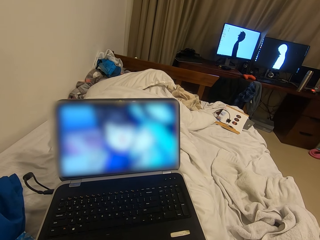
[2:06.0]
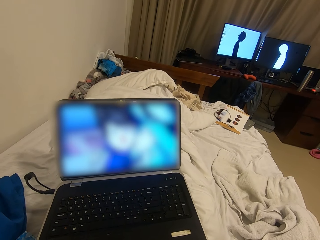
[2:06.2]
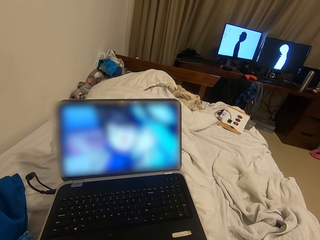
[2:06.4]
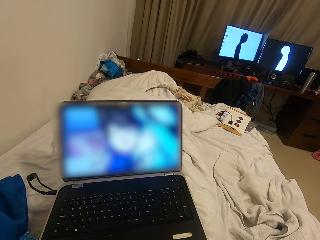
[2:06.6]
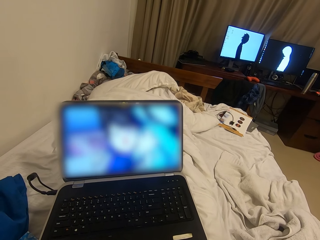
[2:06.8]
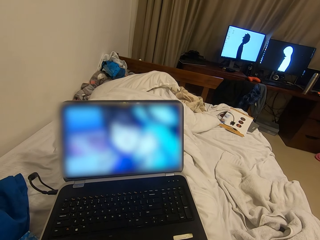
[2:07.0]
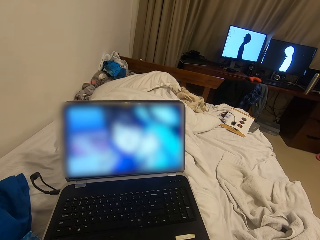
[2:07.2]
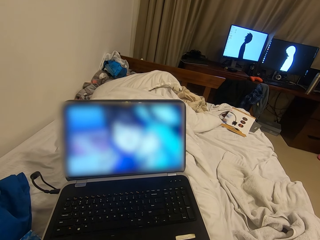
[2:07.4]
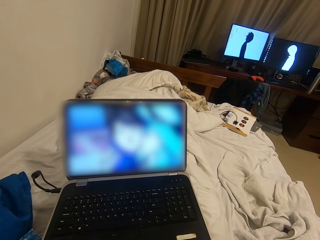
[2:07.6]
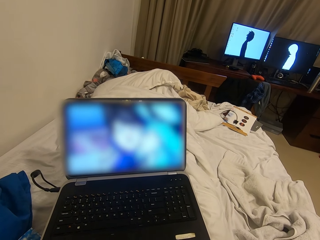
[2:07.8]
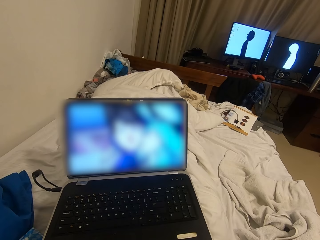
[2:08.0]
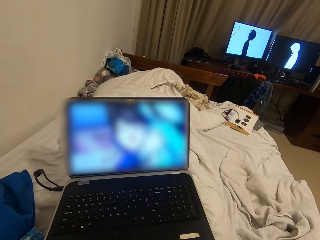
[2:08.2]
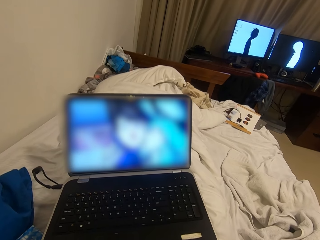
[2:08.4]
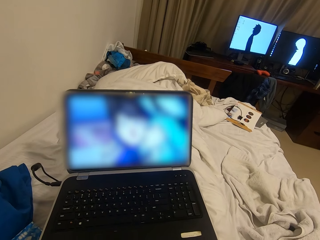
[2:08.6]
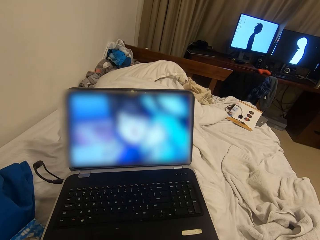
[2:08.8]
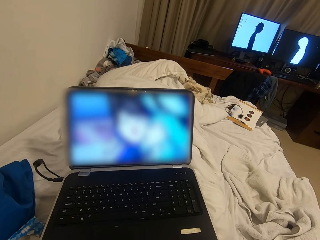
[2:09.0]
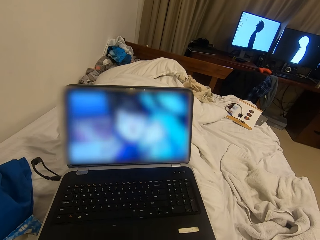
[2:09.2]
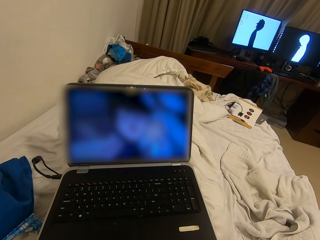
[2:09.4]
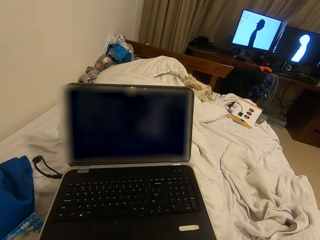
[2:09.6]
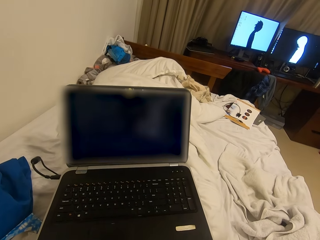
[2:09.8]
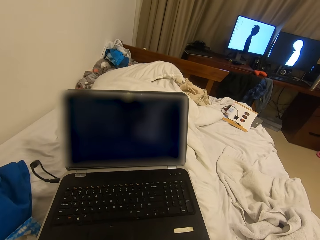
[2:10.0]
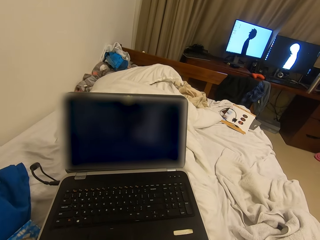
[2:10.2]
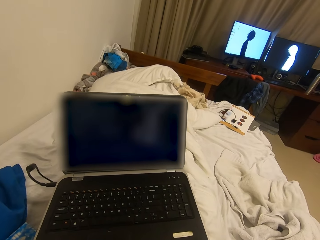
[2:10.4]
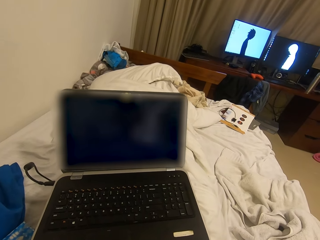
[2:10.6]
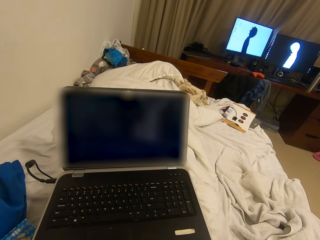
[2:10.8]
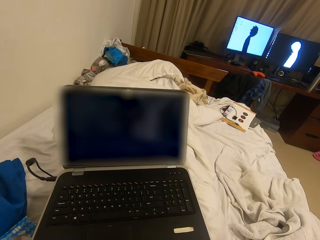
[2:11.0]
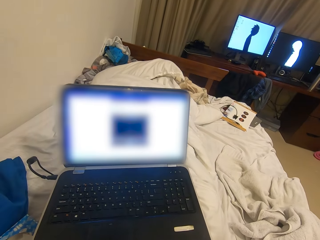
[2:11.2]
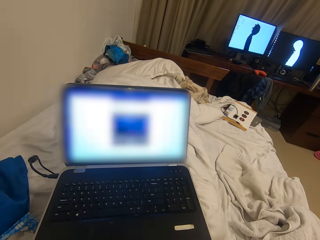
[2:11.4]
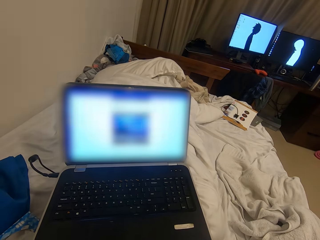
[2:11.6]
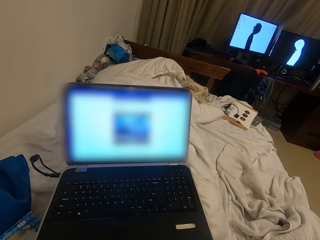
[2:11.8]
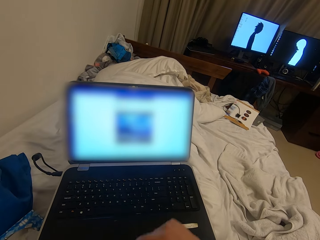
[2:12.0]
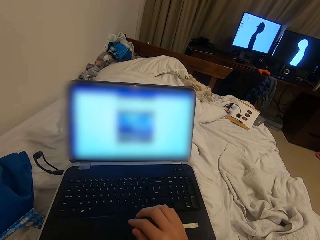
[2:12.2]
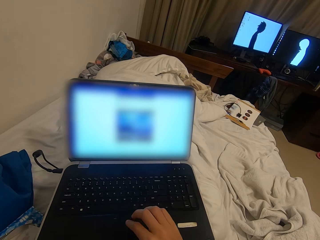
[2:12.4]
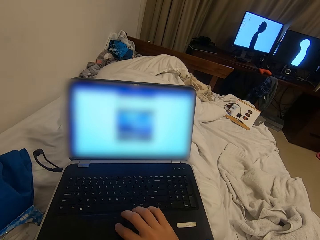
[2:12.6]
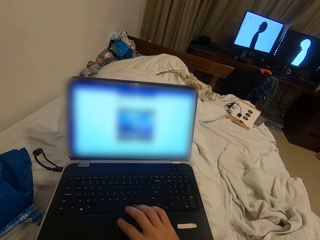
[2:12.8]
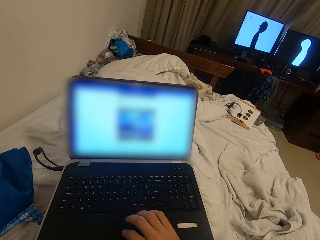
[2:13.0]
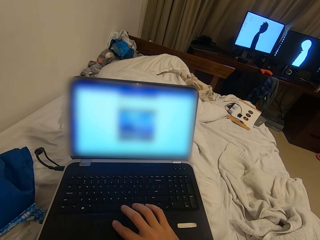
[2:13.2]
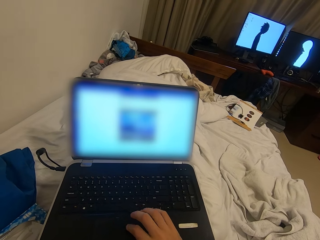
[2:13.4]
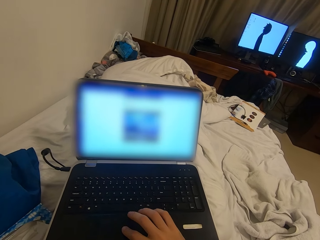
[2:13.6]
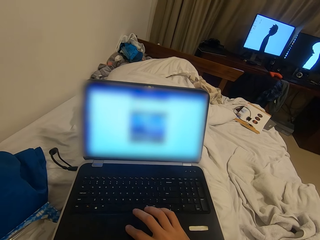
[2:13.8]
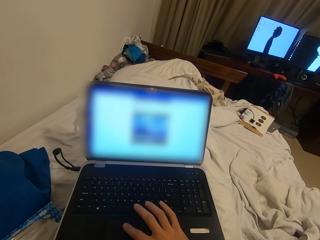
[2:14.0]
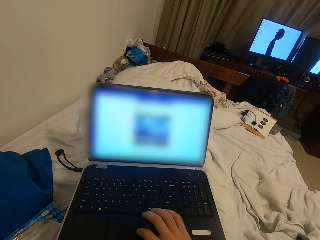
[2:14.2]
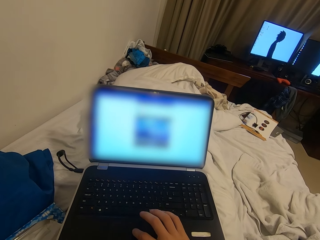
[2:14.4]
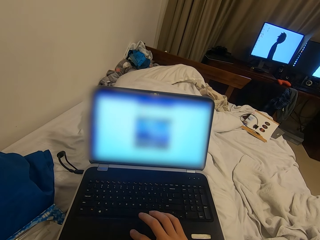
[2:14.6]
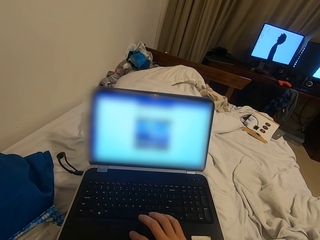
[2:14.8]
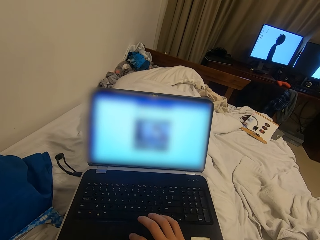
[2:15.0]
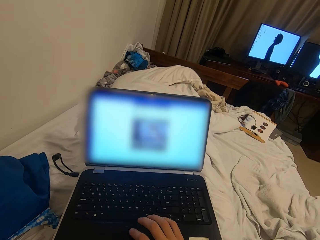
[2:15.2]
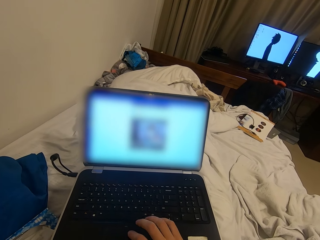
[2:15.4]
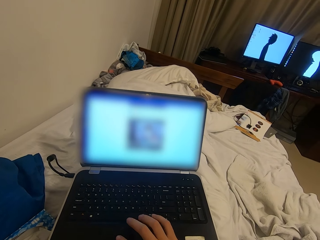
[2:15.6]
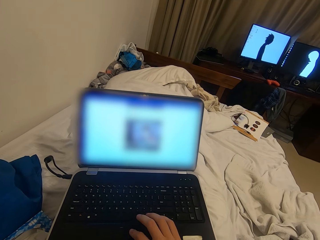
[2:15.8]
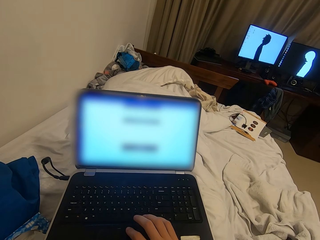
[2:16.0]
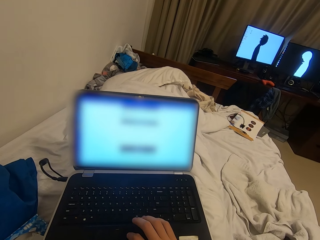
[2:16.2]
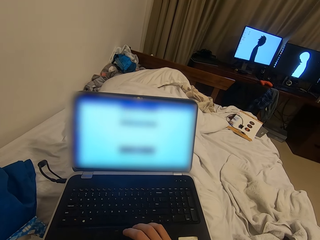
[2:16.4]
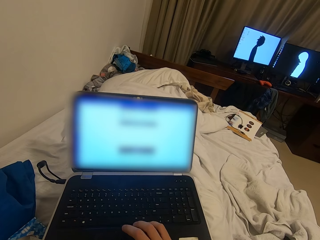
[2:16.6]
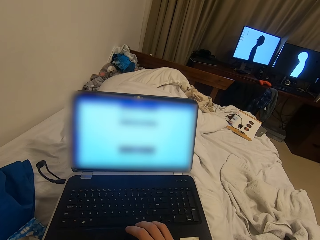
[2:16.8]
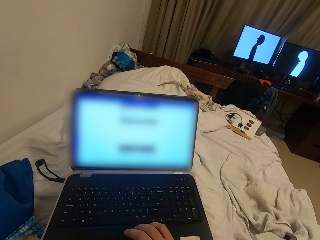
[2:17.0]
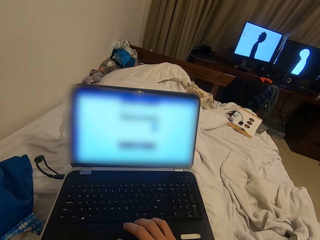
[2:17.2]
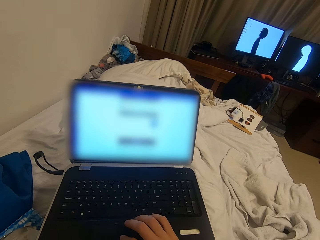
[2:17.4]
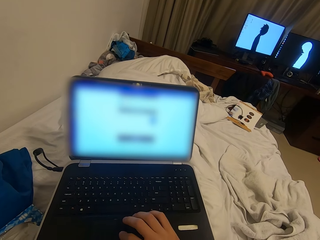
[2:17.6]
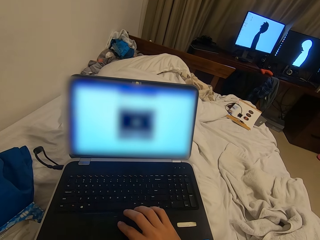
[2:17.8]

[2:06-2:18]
The camera wearer operates the laptop with his right hand. He presses the keyboard.

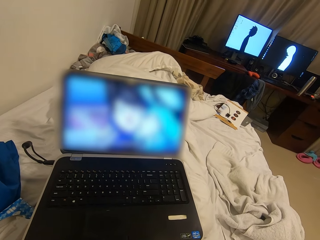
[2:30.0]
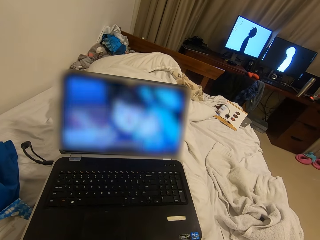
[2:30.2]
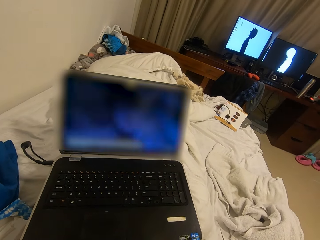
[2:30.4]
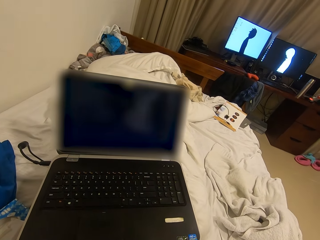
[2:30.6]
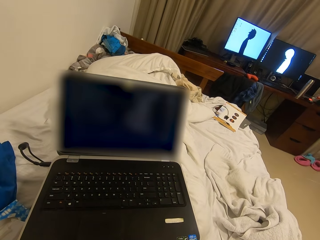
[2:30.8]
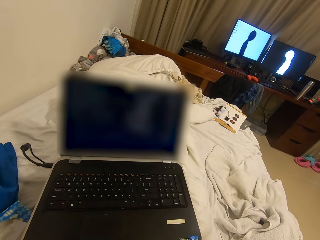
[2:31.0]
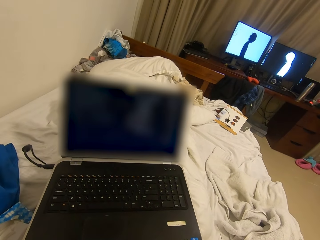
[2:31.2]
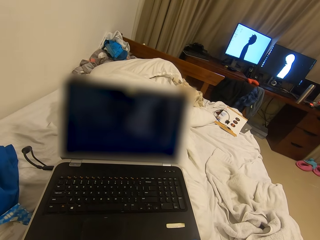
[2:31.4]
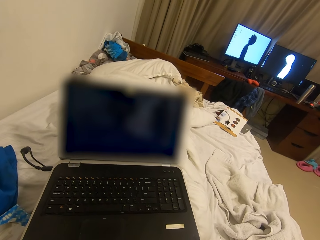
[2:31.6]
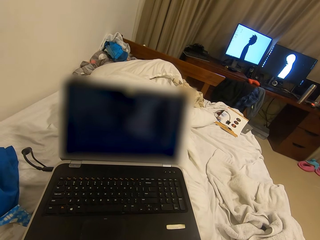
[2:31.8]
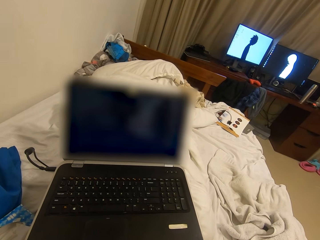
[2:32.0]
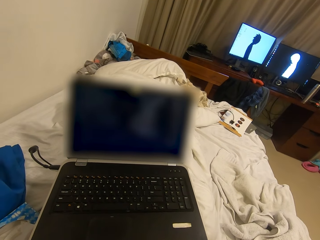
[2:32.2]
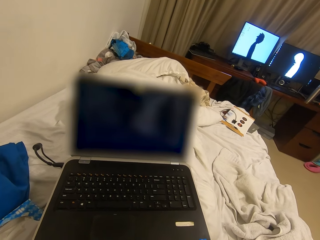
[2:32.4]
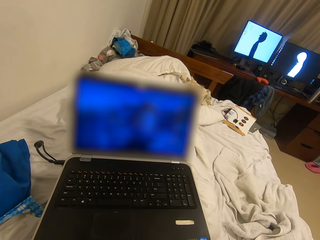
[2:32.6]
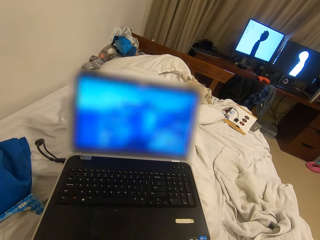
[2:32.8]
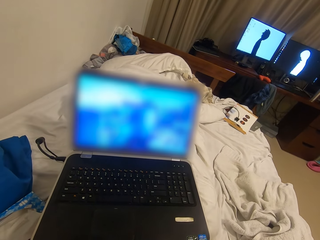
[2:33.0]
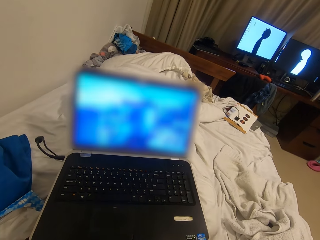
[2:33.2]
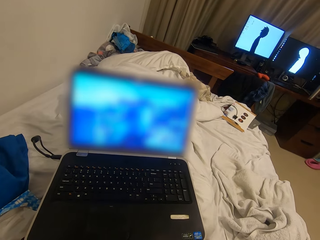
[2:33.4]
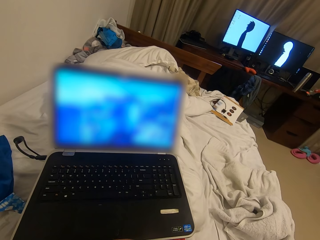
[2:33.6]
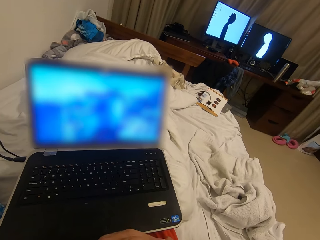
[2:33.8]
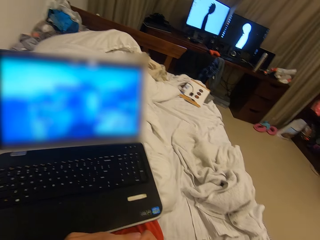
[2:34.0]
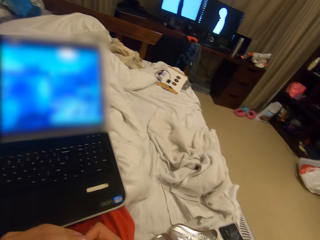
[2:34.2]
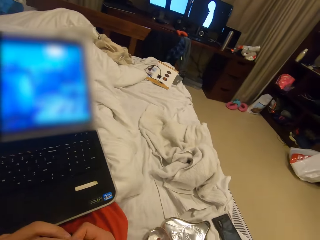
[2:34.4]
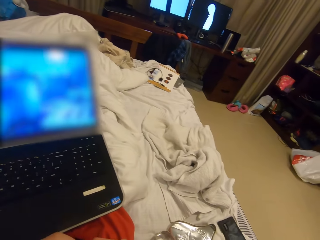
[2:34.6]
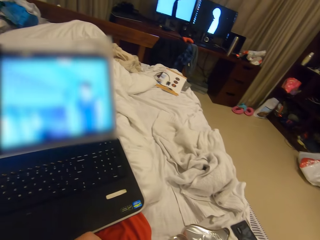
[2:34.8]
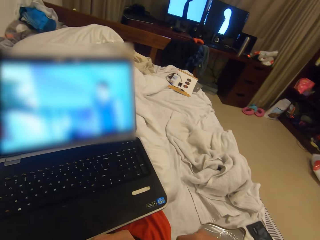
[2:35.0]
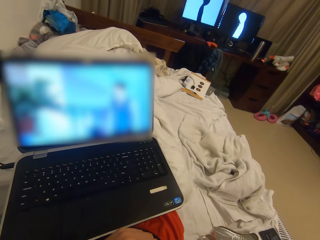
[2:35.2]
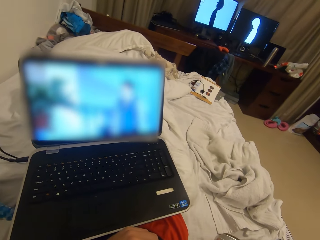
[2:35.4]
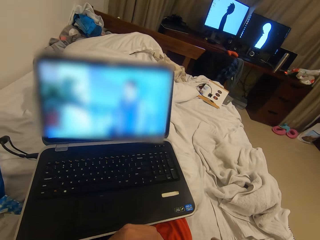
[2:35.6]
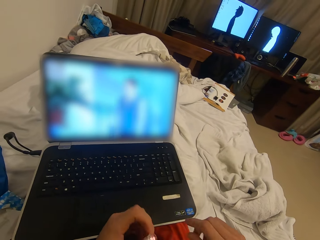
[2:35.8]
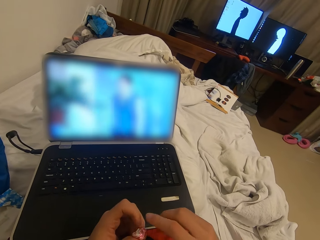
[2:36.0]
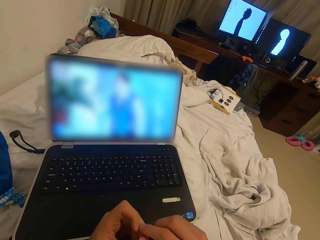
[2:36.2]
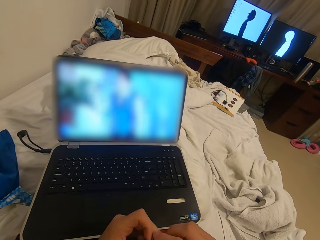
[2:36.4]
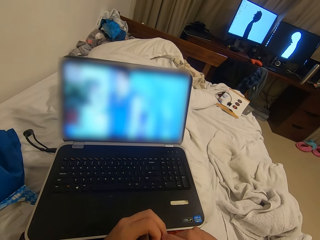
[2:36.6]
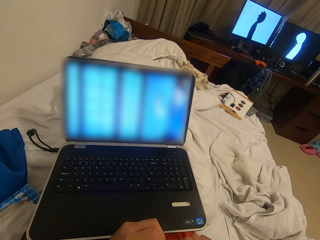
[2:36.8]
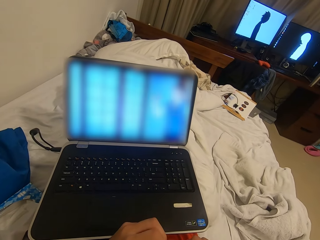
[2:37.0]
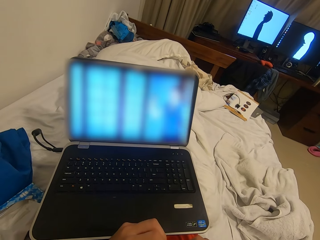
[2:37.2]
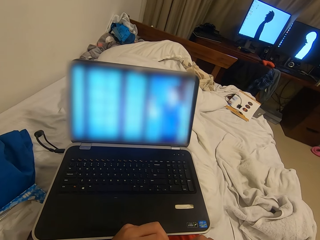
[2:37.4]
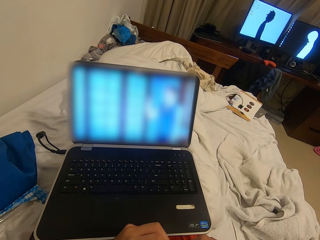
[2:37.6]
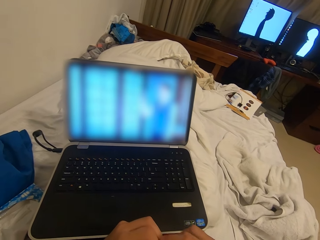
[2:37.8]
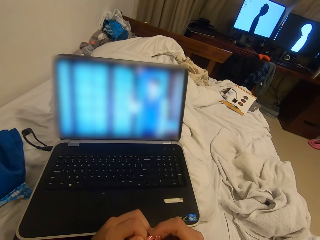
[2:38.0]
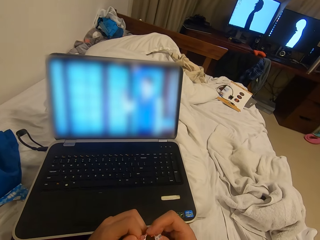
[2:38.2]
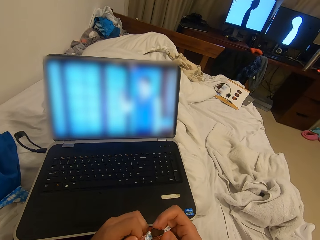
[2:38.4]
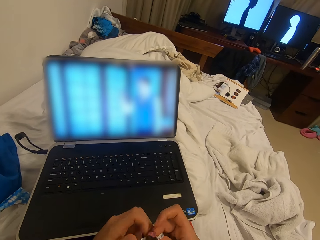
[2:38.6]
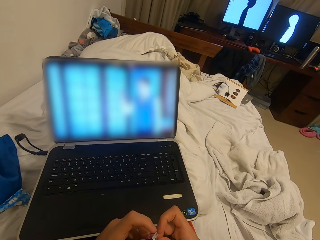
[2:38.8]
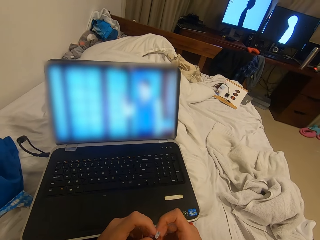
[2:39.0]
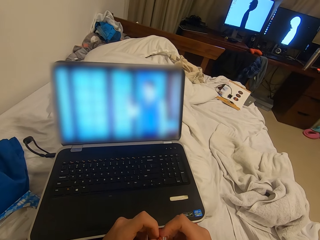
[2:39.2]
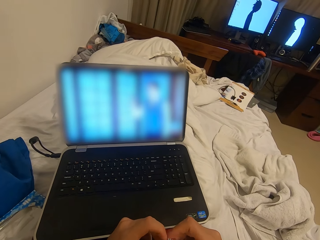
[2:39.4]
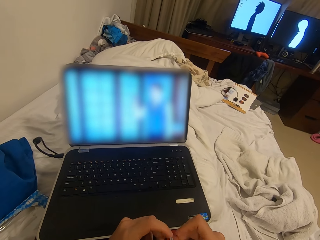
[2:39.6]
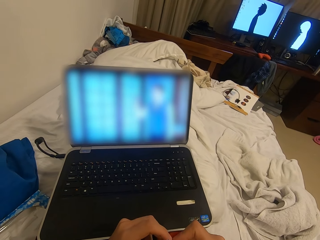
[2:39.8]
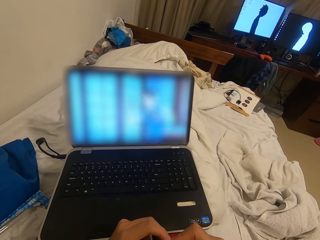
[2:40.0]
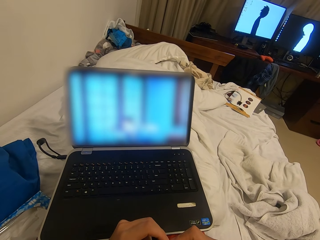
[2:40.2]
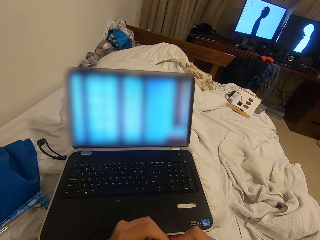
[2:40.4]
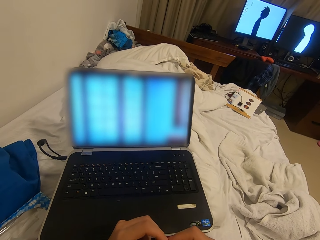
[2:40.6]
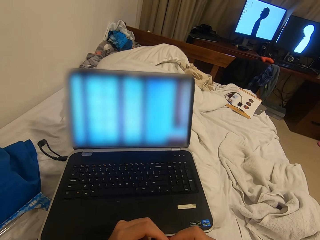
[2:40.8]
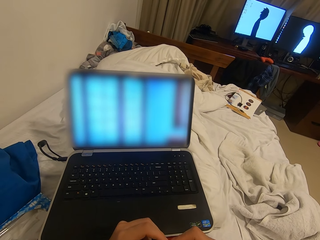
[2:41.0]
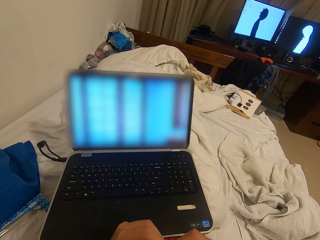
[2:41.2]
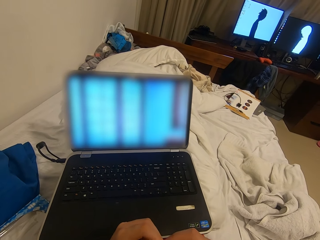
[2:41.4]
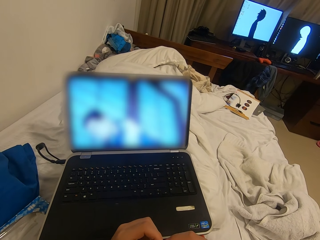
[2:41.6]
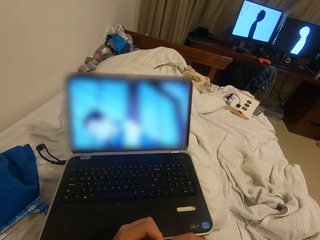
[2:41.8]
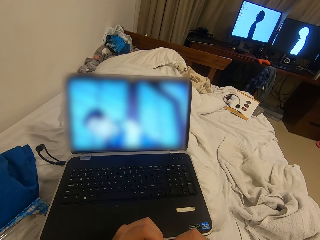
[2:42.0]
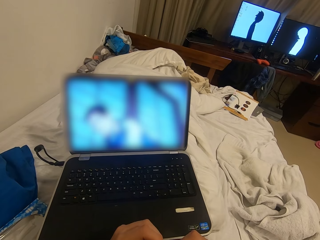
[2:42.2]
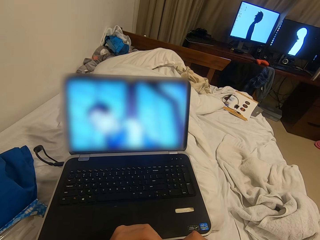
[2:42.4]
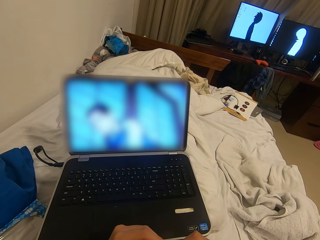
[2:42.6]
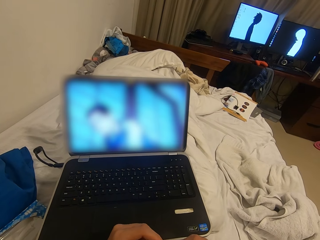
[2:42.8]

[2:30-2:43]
The camera wearer moves fingers from the keyboard. He picks another piece of chocolate from the chocolate box with his right hand. He holds an object. He opens the piece of chocolate with both hands.
